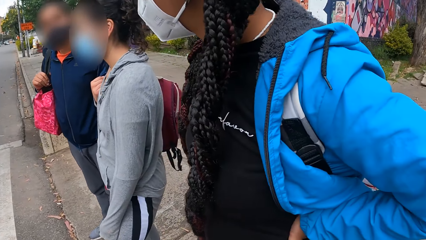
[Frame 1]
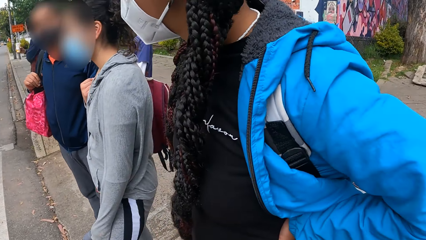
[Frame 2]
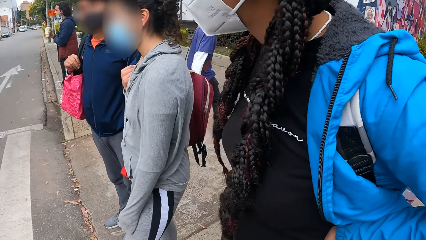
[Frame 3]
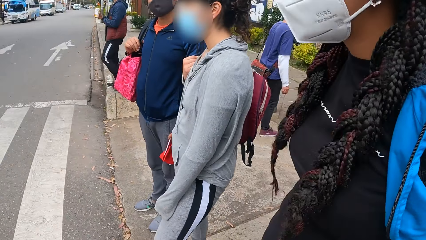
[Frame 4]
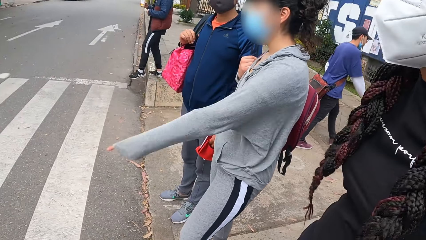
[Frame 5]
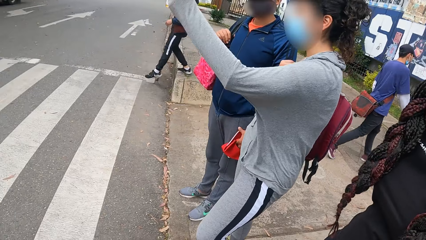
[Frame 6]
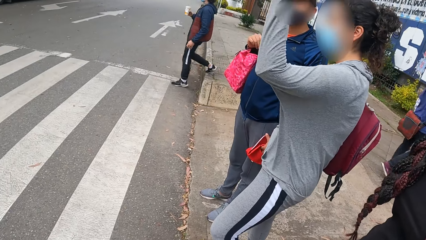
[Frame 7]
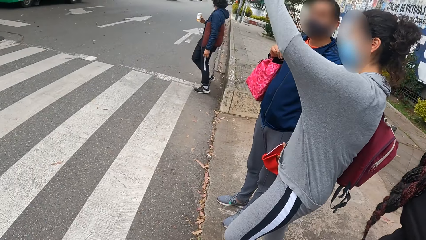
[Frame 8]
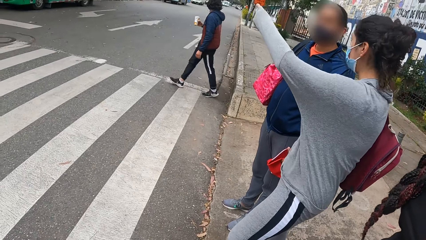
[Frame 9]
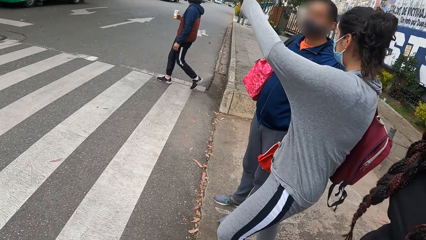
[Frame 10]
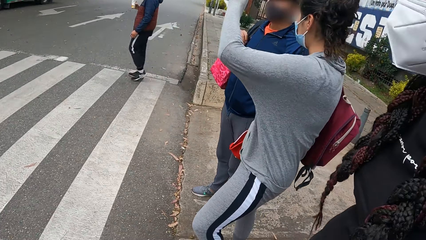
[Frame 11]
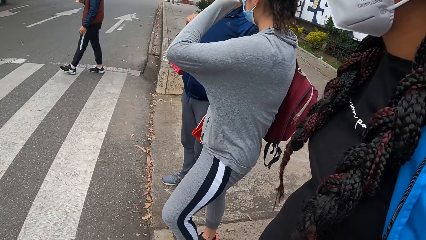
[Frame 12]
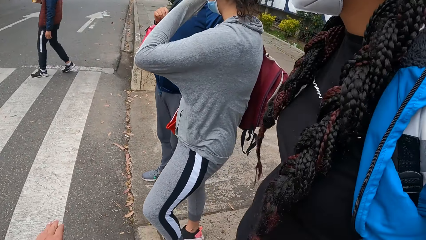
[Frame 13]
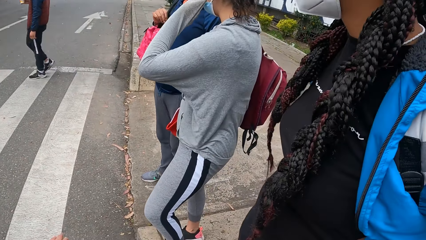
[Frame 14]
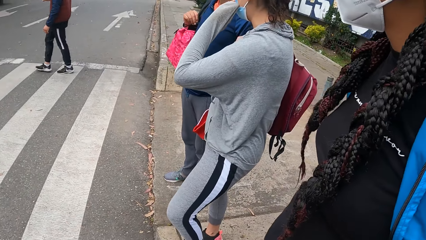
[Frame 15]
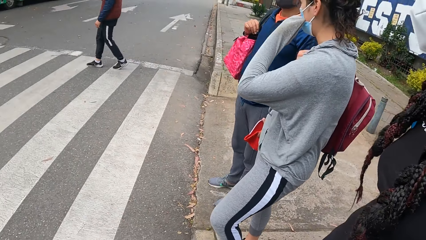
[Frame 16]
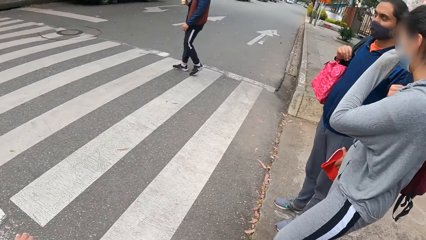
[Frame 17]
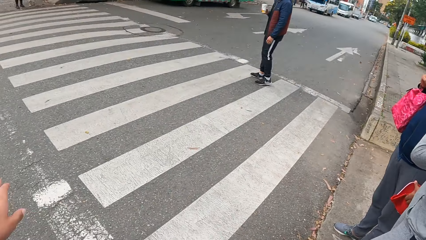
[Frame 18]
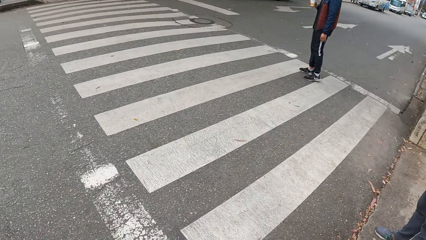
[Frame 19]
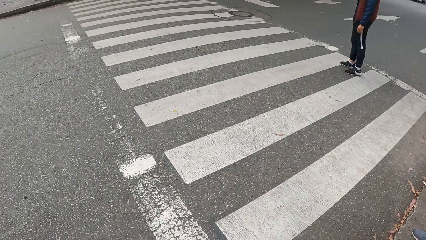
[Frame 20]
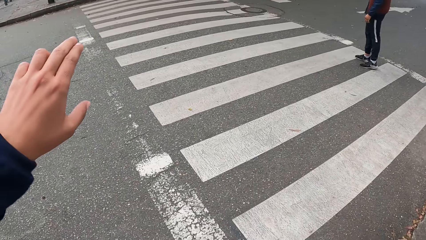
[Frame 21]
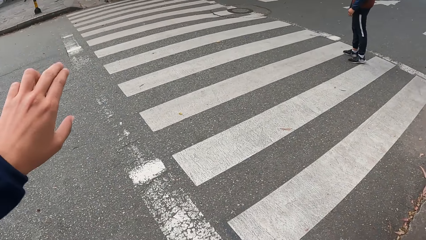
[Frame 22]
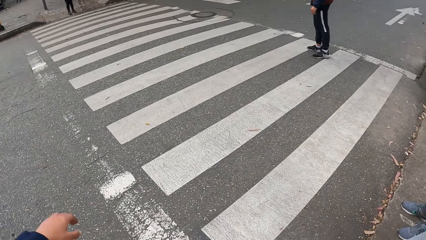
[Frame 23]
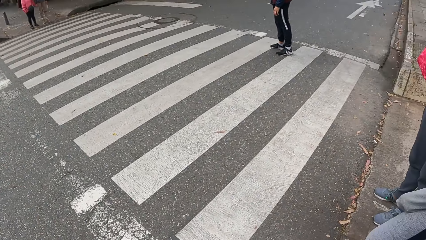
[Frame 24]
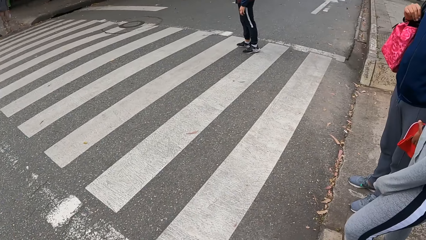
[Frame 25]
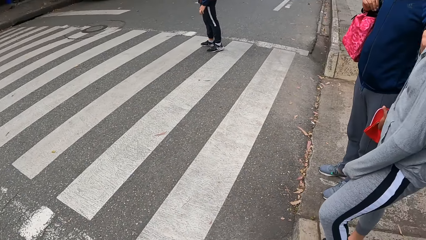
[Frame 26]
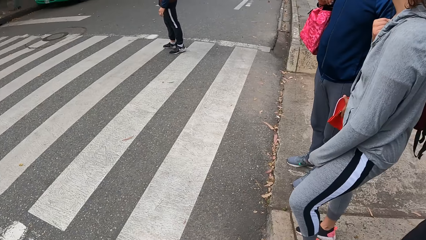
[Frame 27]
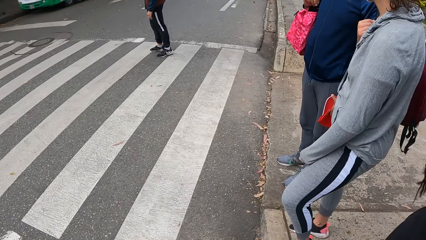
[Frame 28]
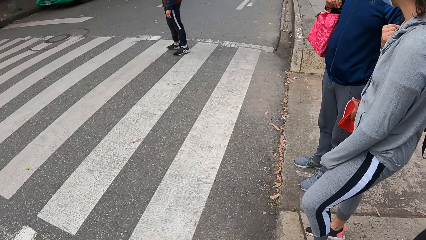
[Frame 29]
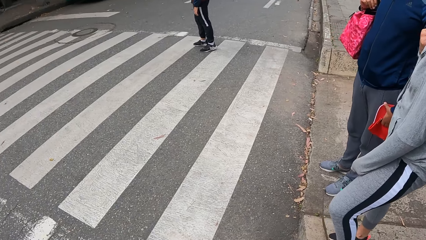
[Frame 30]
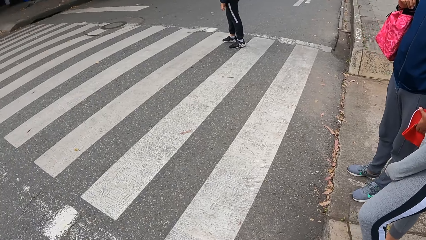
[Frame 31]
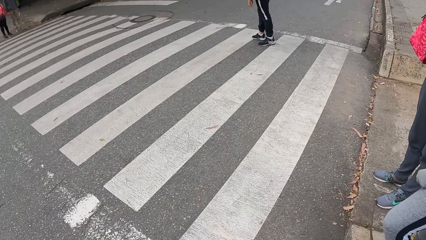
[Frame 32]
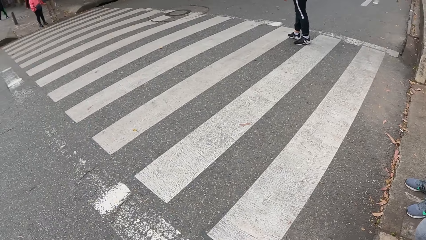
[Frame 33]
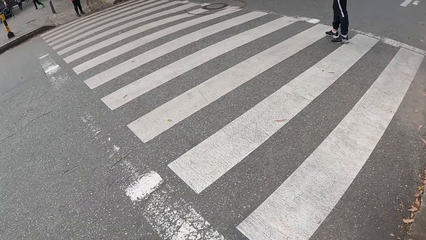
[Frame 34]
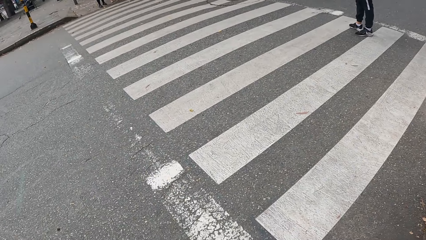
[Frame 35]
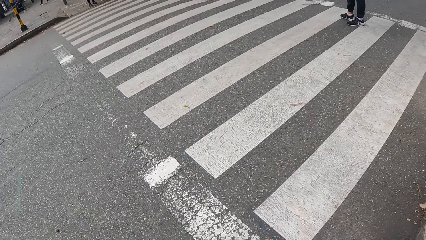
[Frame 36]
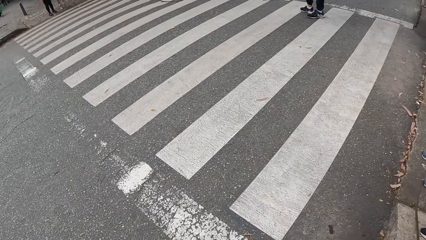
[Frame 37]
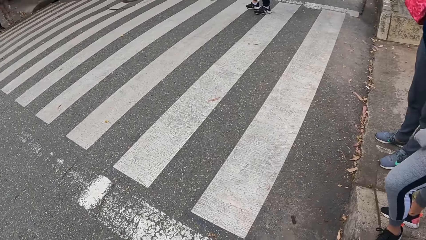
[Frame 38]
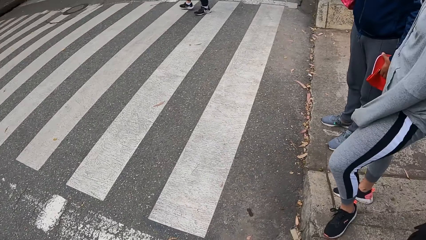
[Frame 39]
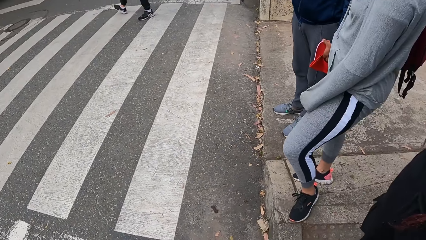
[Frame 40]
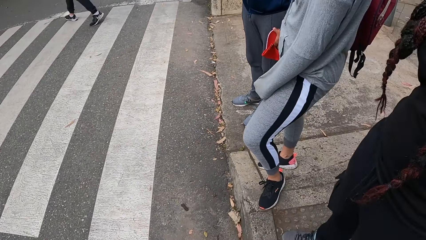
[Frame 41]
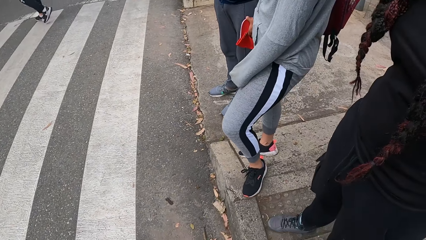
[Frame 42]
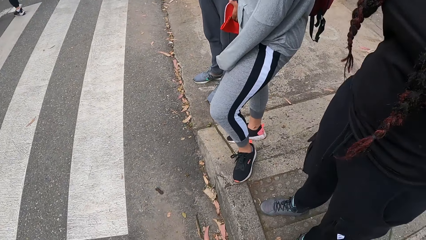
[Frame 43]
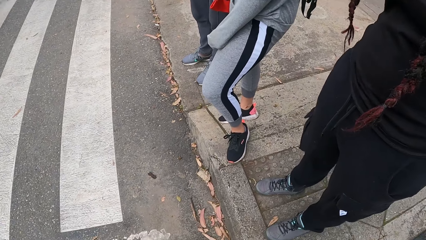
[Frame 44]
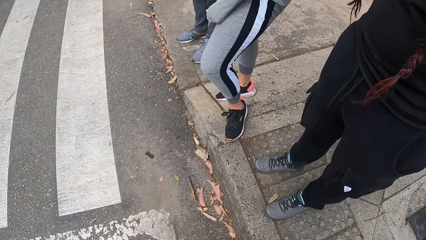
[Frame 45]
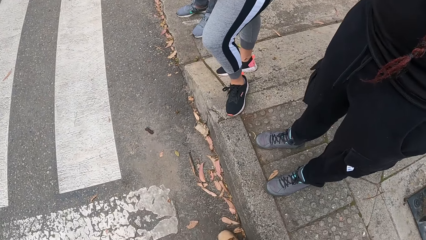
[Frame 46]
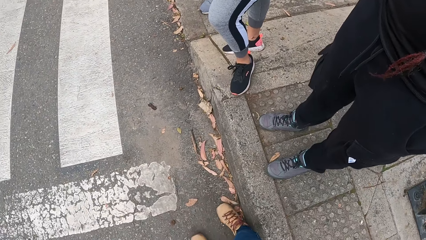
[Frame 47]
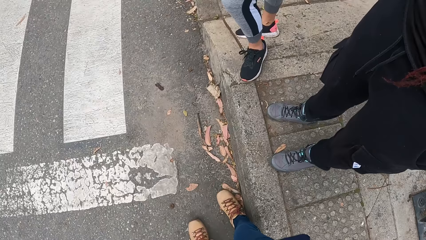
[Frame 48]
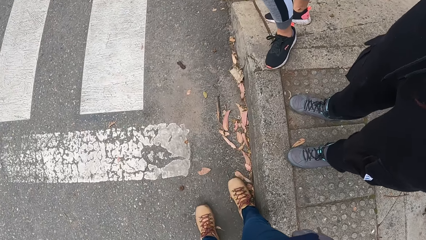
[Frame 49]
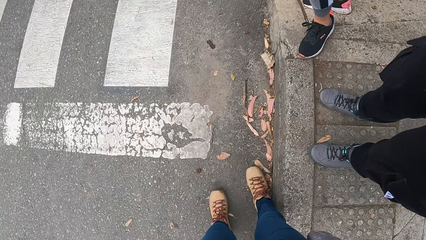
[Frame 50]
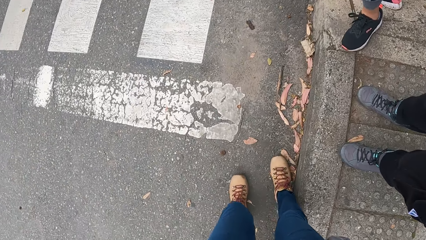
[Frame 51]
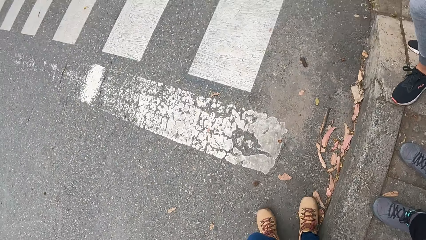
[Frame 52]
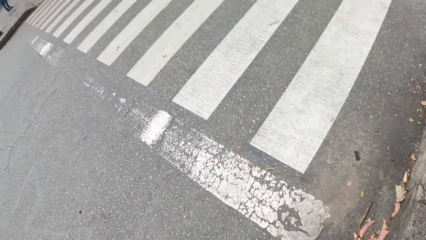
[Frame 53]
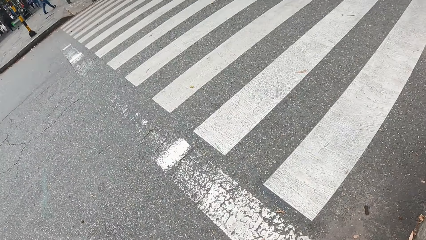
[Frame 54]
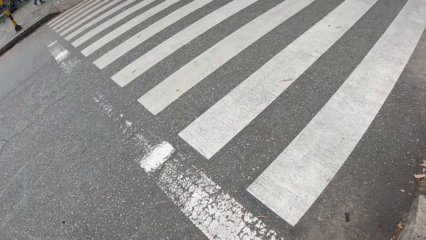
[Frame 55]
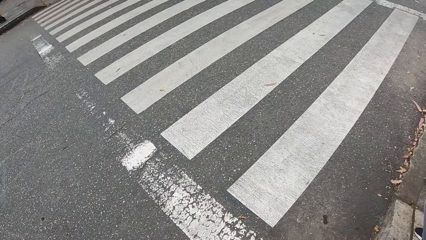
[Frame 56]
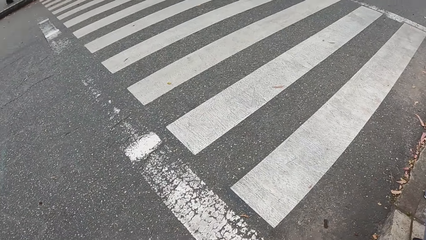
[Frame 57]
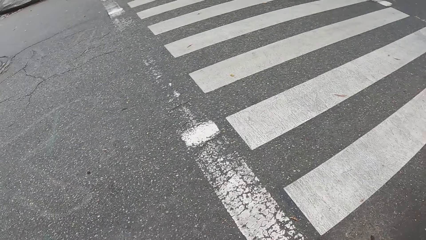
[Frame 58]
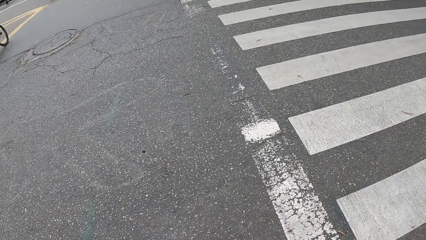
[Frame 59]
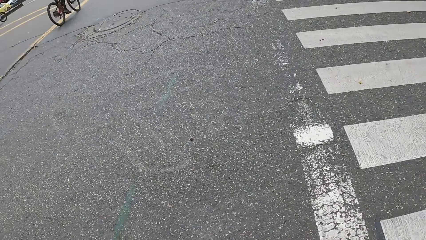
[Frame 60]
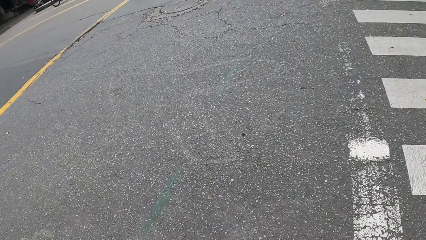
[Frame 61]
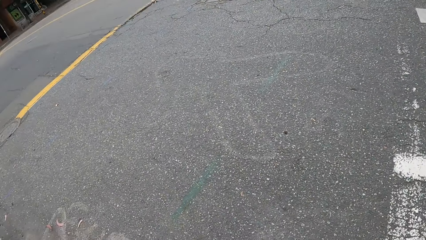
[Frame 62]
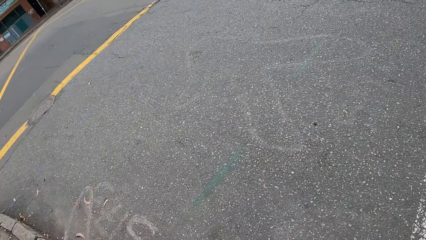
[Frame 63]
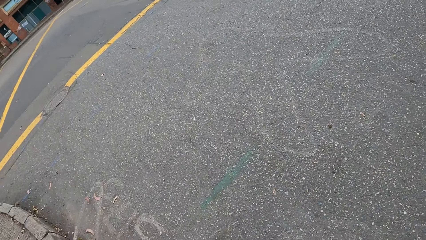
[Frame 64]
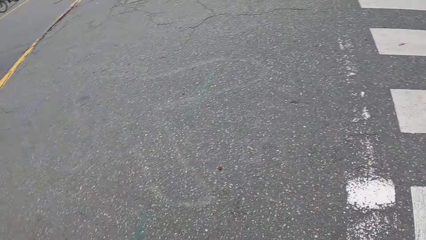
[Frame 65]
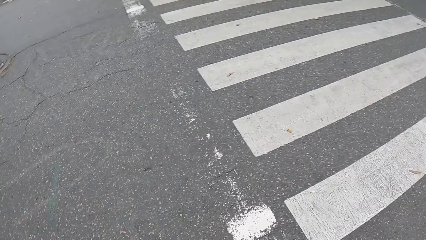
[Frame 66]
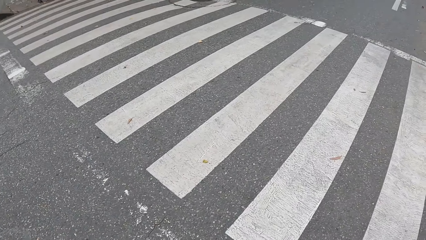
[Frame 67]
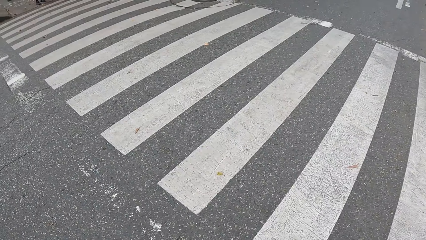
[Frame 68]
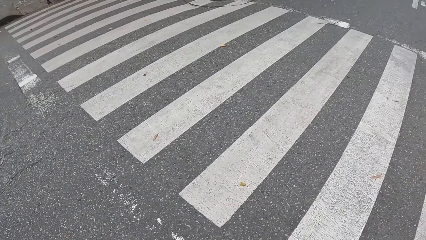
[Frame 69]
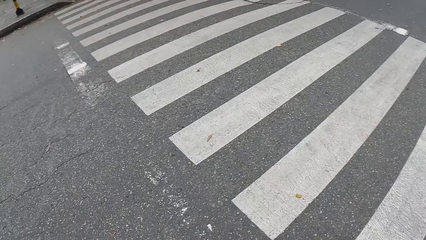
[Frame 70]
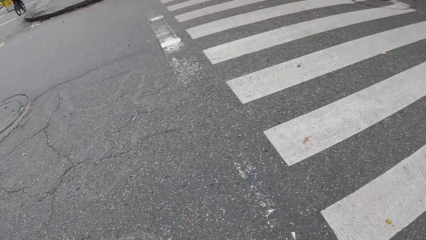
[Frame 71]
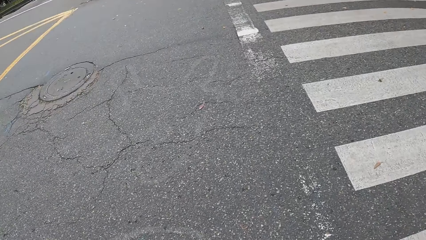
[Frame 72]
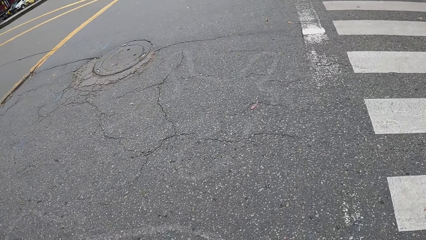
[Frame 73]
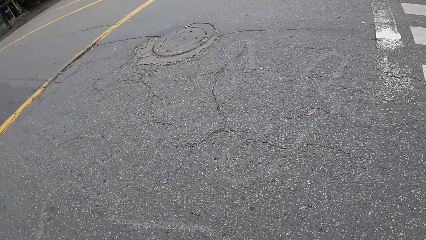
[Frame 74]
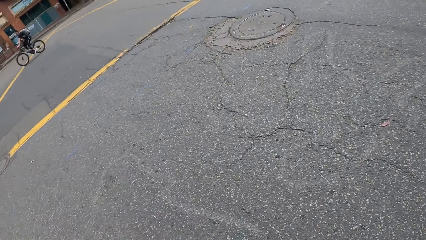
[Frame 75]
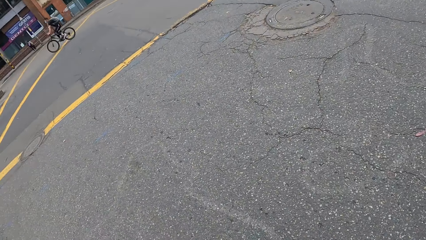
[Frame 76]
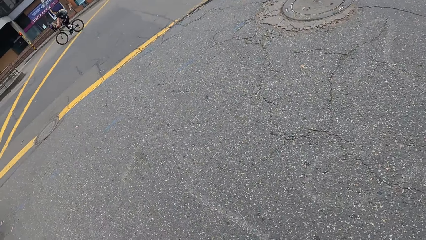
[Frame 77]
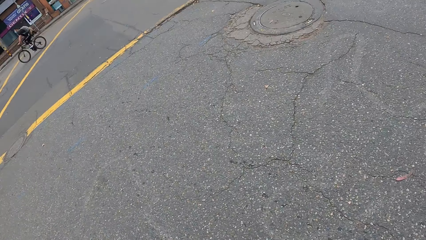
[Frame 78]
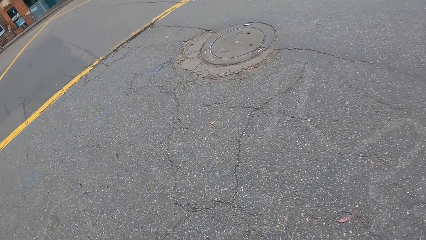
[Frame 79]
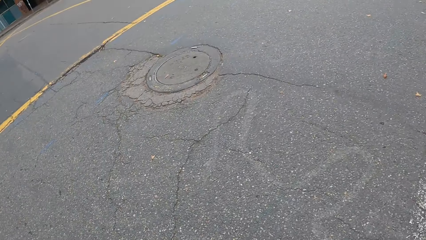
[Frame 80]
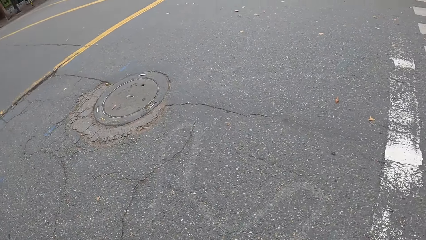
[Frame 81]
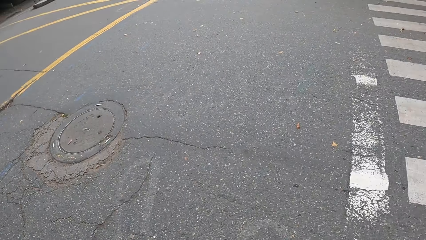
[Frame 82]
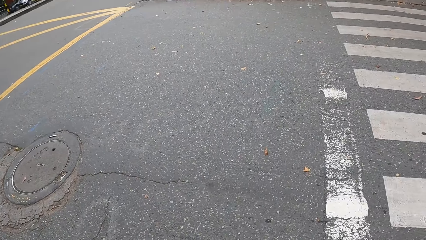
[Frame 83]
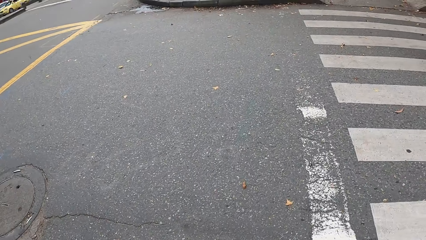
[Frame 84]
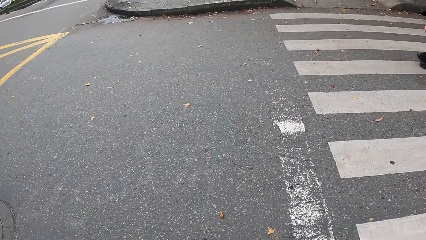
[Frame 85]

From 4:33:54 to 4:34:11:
The camera wearer looks at random people. A man holds a cup in his right hand. The man crosses the road. The camera wearer lifts the right hand. They look at the road. The man crosses the road again. The camera wearer looks at random people. They look at the ground. They look at the zebra crossing. They look at the right side. They cross the road to a pavement. They look at the zebra crossing. They look at the right side.
